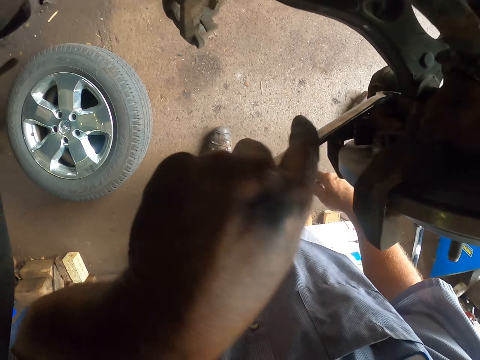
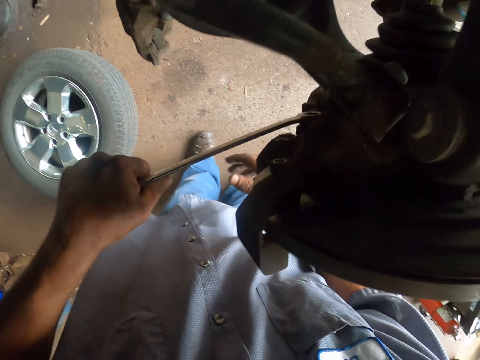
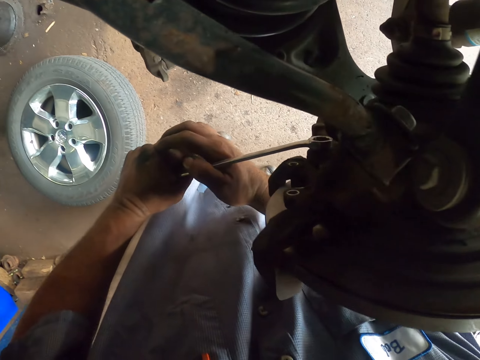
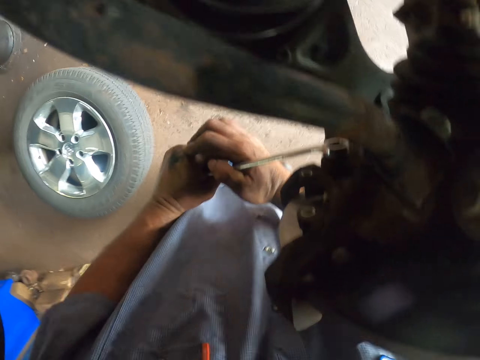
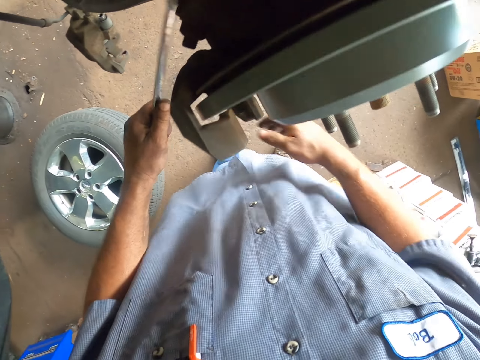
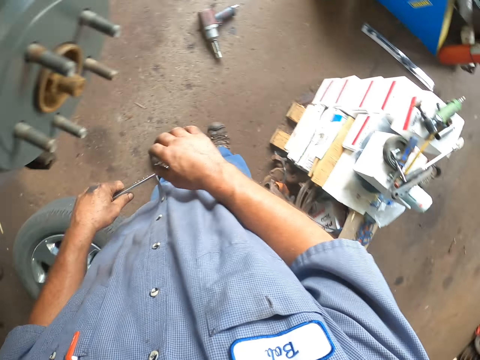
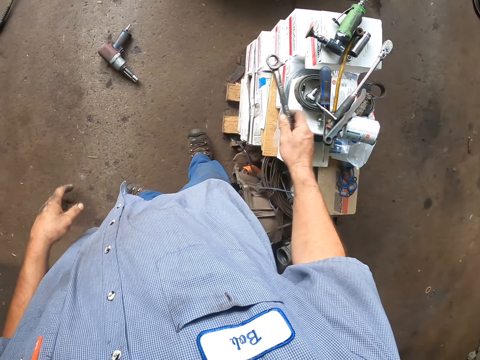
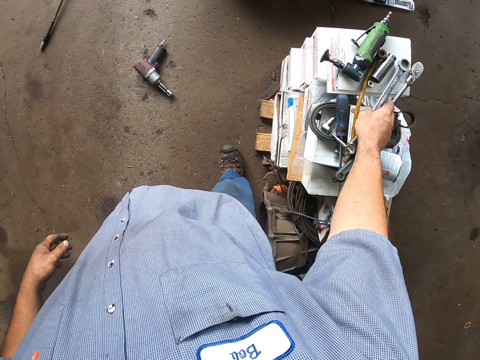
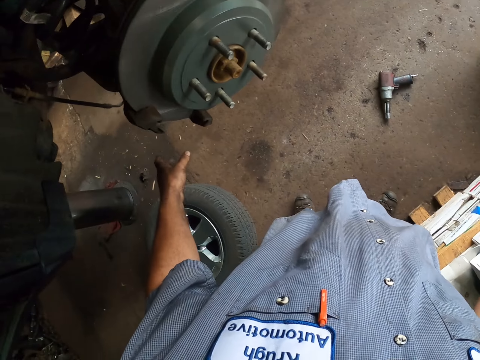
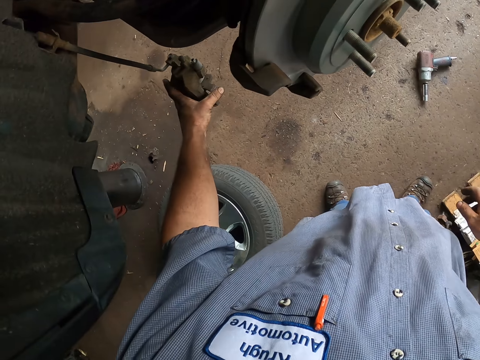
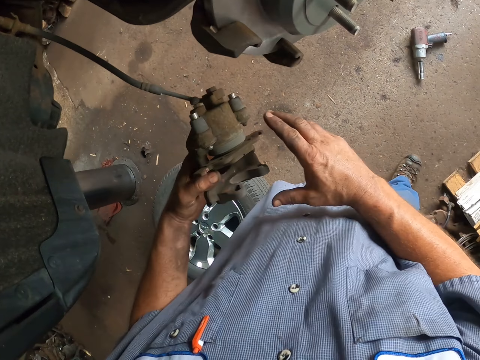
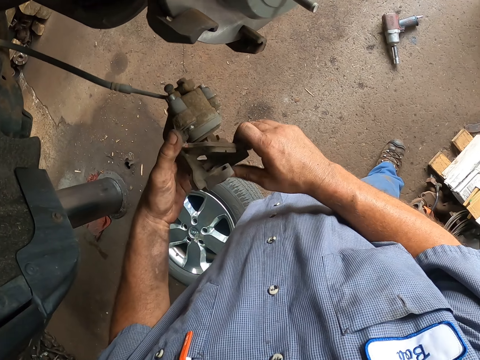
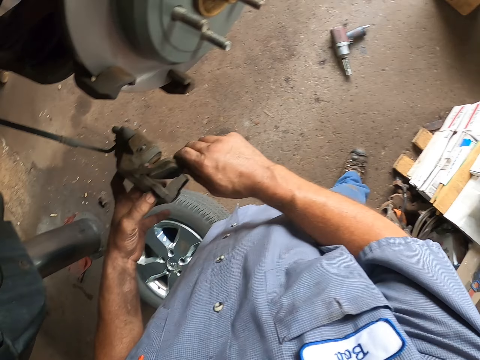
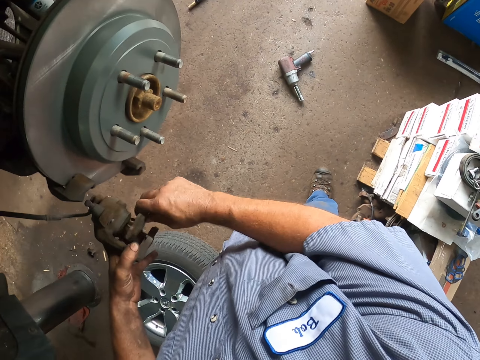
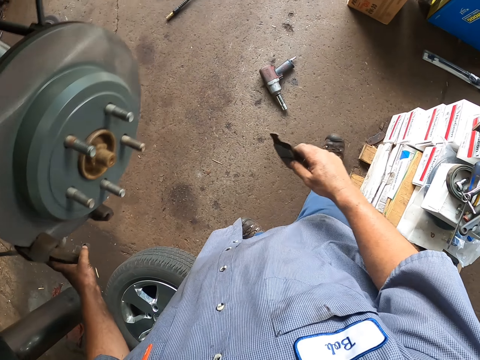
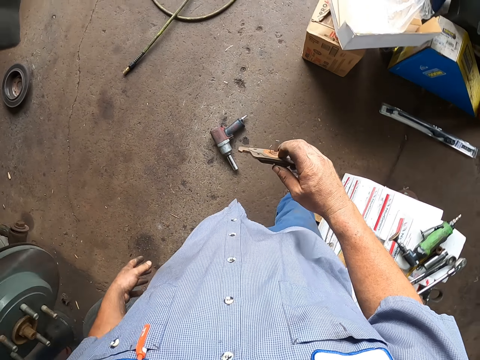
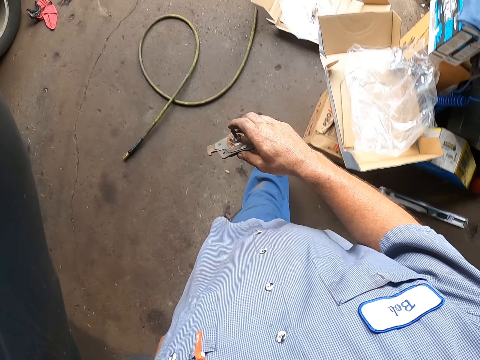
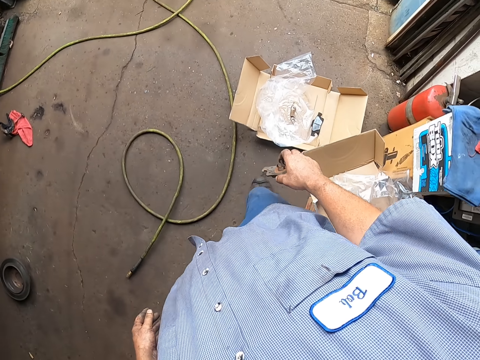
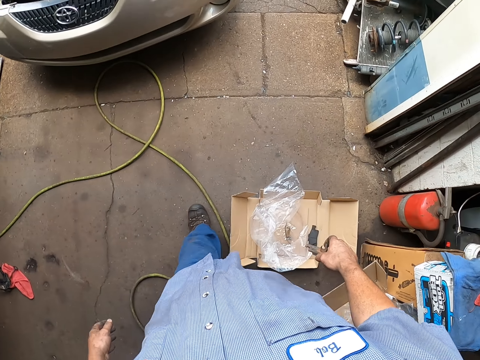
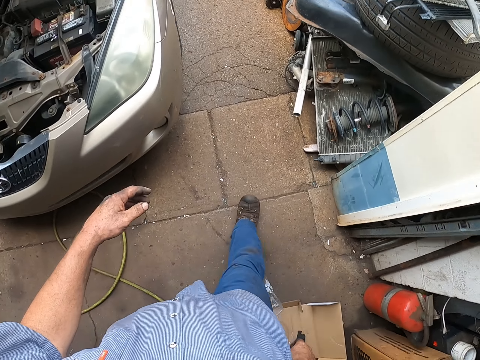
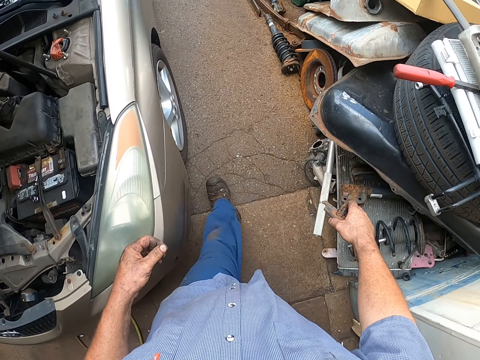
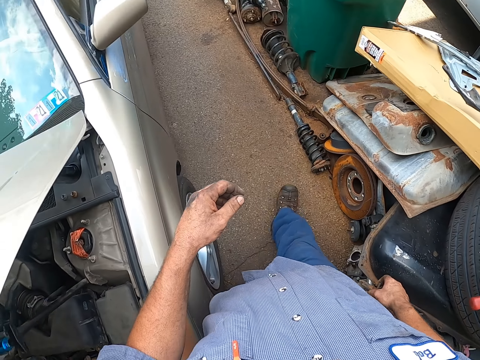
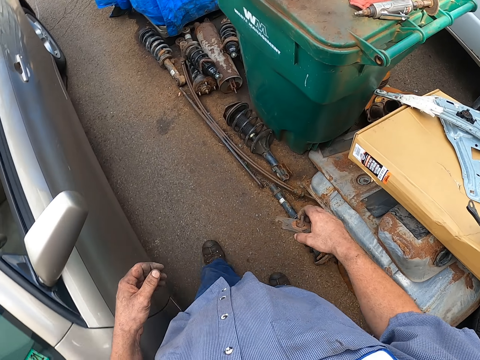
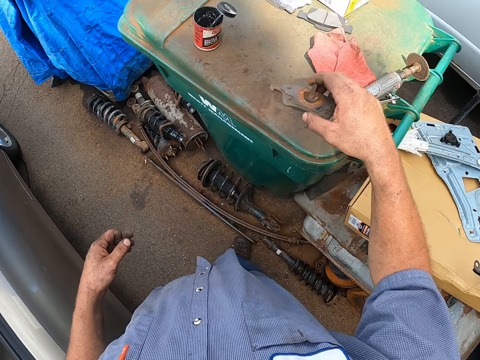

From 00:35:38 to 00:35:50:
The camera wearer looks around. They put the spanner on the box. They pick the caliper. They fix the car. They remove the brake pad in the caliper. They walk in the garage and look around.

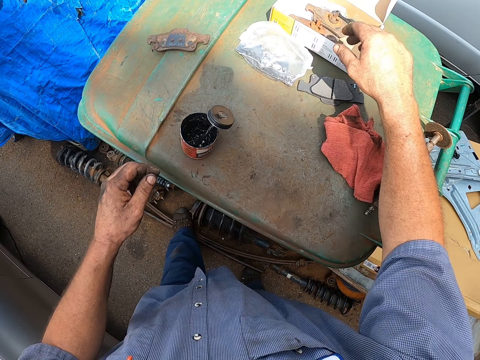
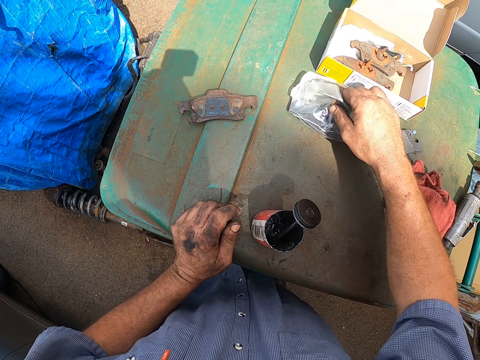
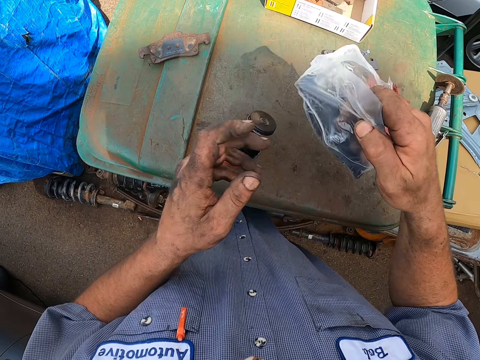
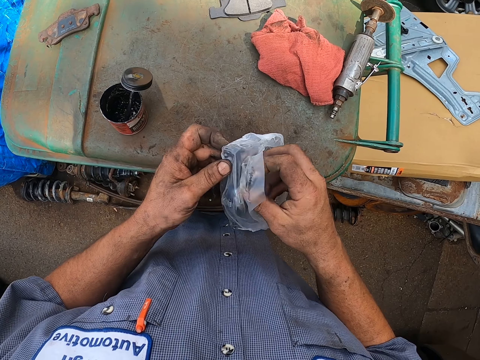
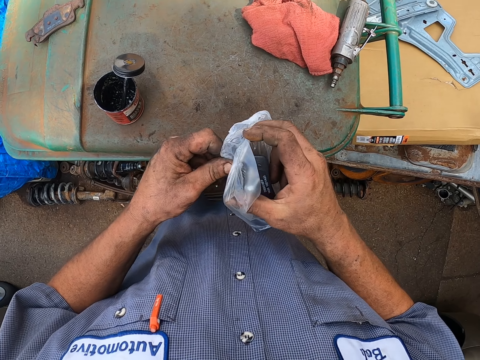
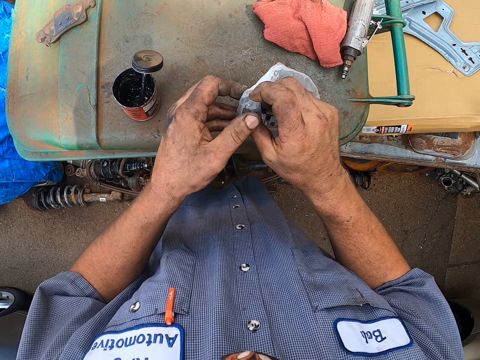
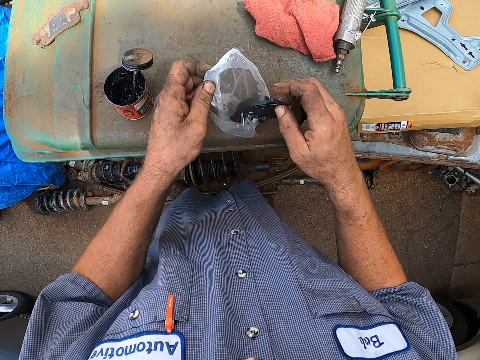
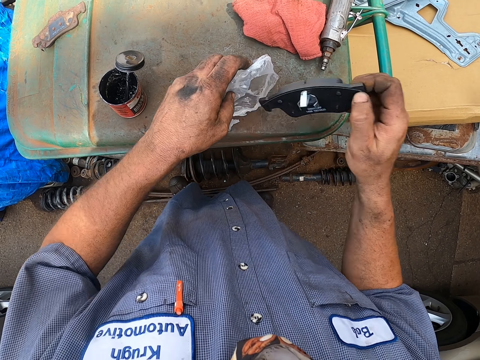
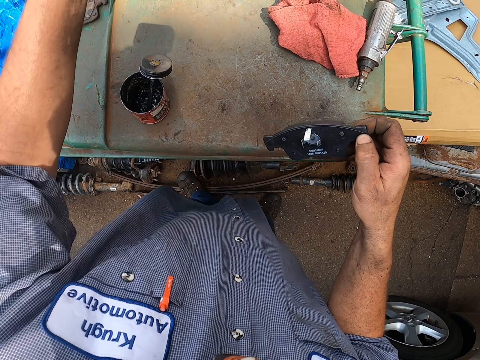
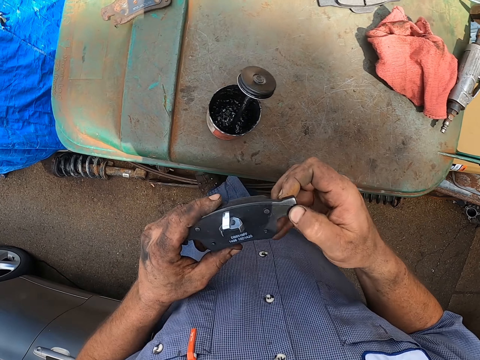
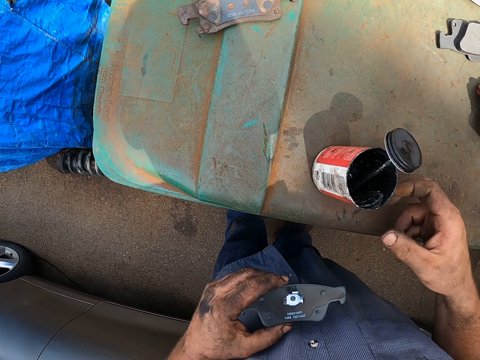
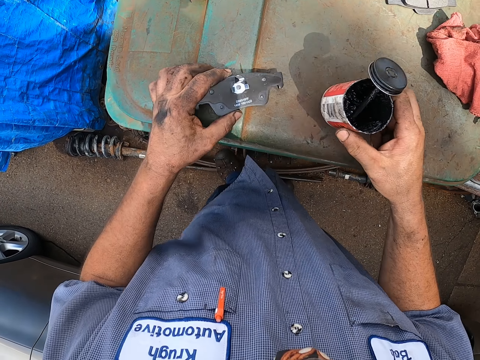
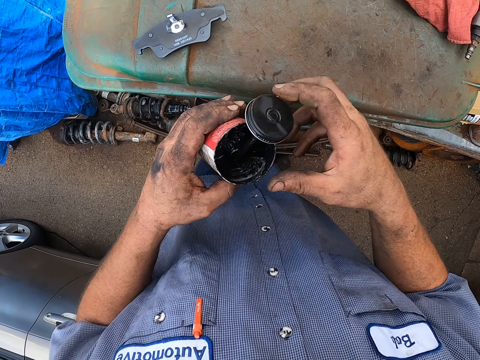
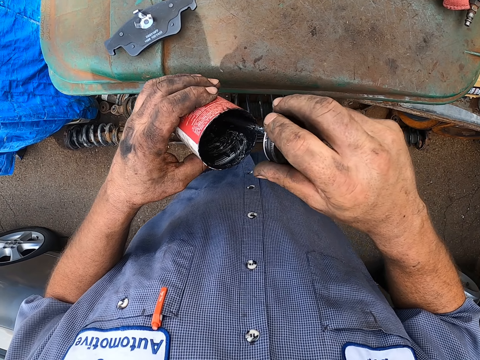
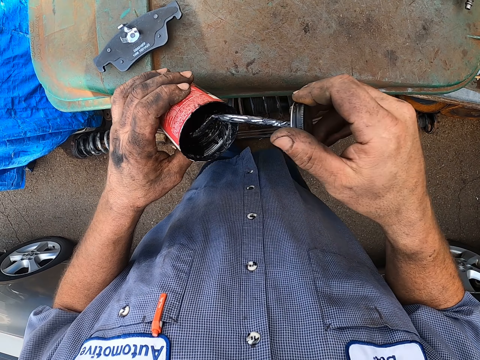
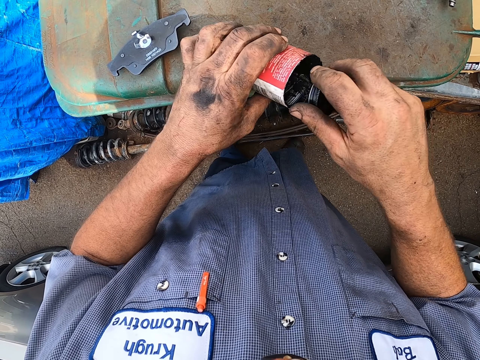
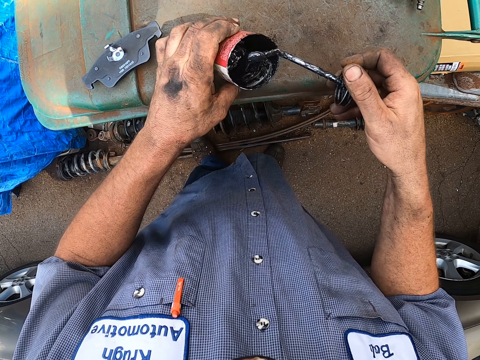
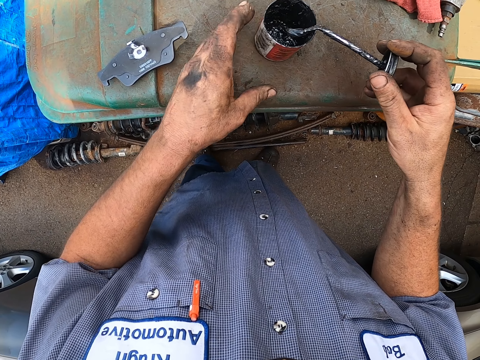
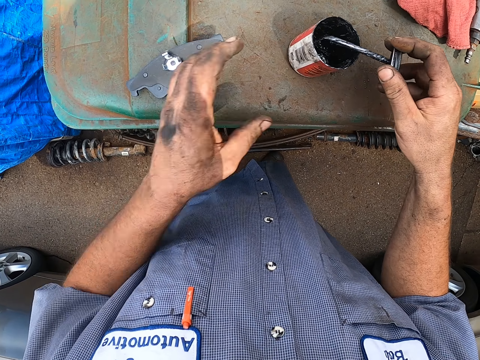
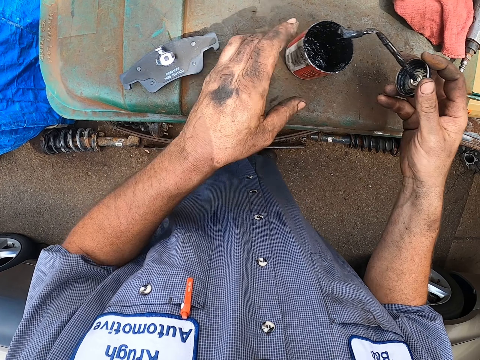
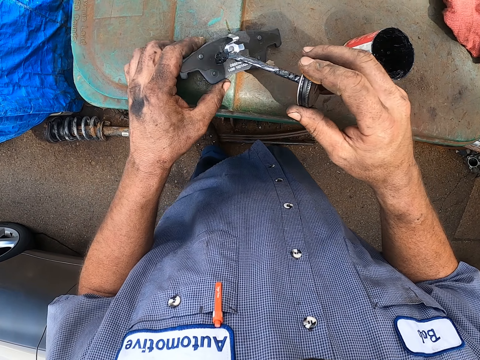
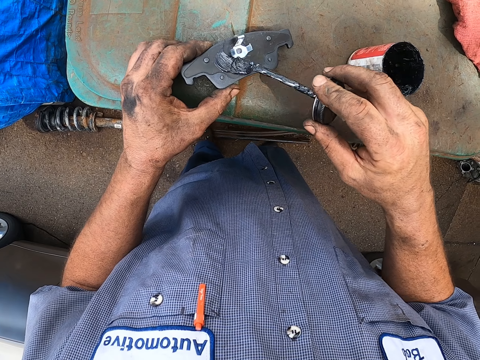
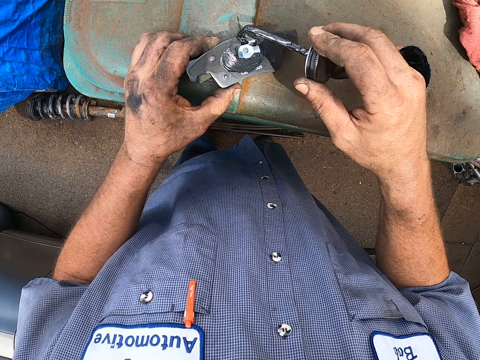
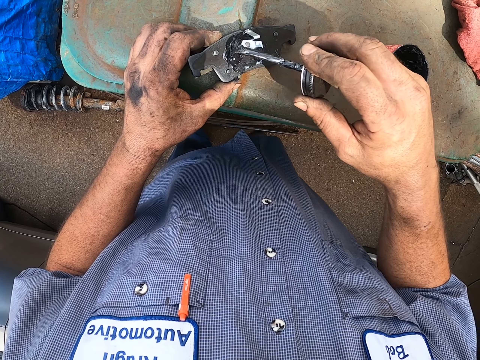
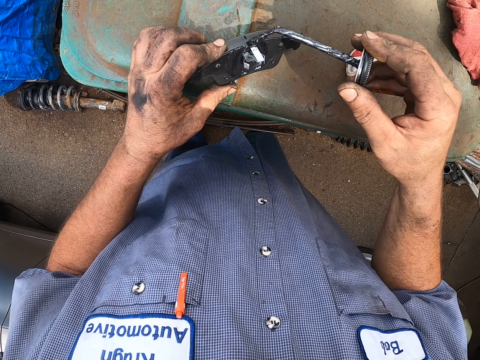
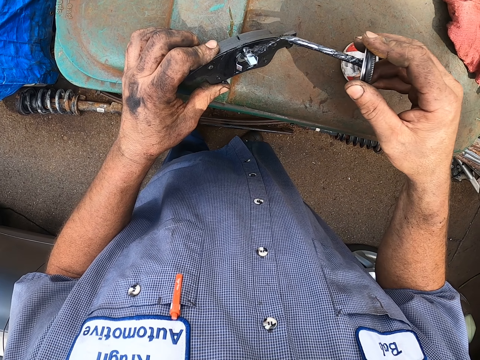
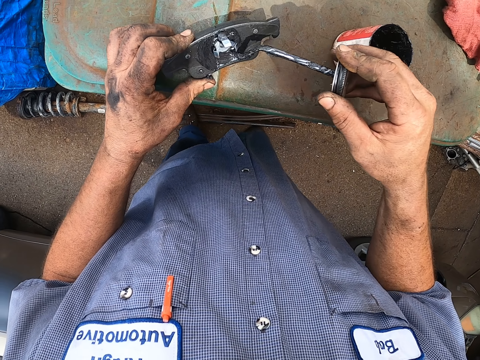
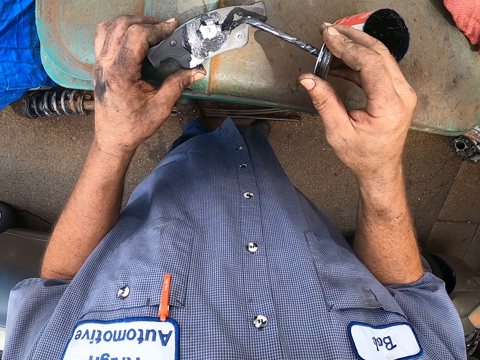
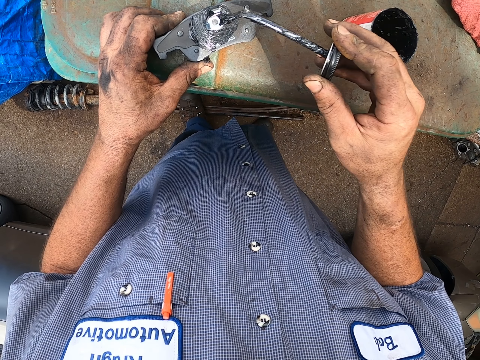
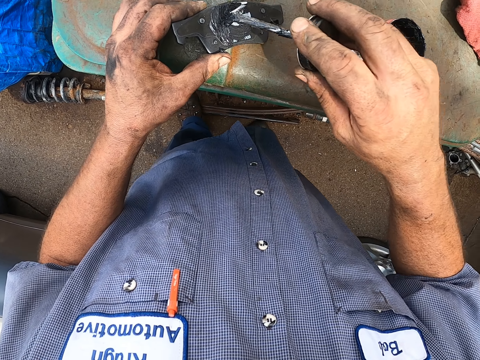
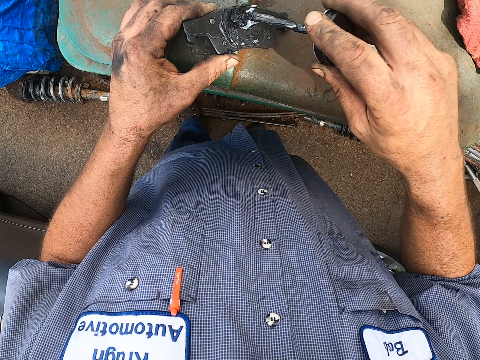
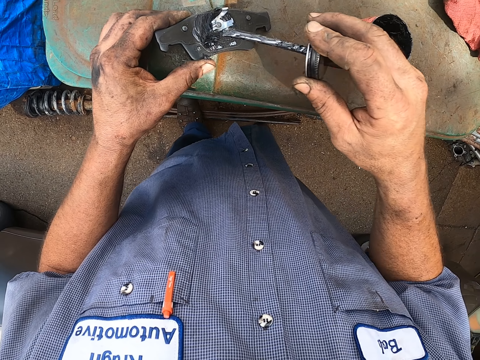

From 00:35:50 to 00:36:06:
The camera wearer puts the brake pad in the box. They pick the brake pad plastic bag from the dustbin lid. They remove the brake pad from the plastic bag. They hold the brake pad with both hands. They pick the grease tin on the dustbin lid. They put the brake pad on the dustbin lid. They hold the tin. They scoop the grease in the tin with the brush. They apply the grease on the brake pad. They pick the brake pad from the dustbin lid.
